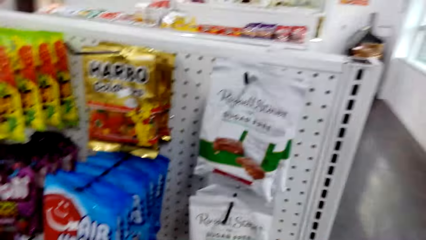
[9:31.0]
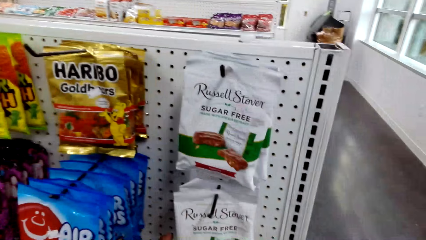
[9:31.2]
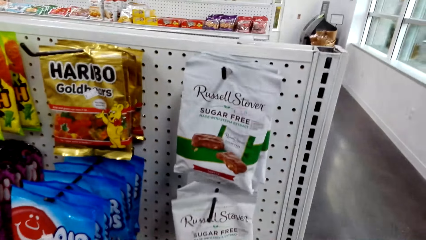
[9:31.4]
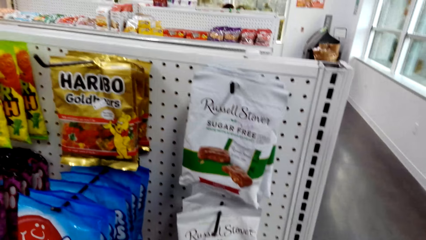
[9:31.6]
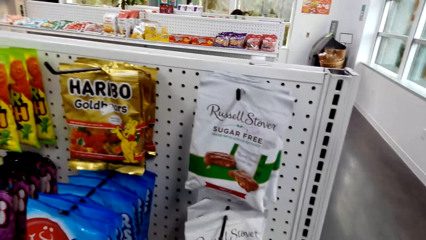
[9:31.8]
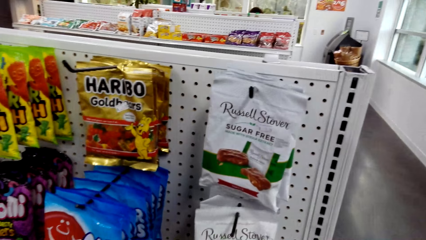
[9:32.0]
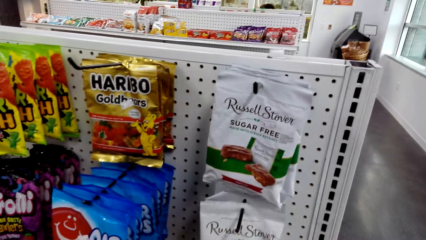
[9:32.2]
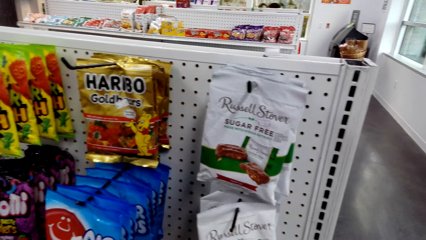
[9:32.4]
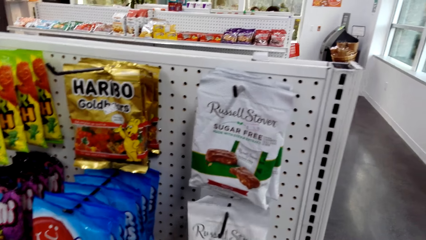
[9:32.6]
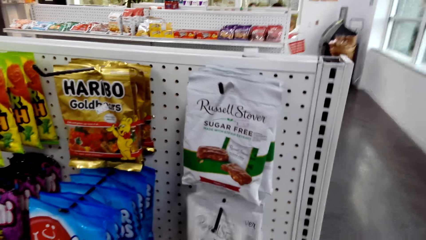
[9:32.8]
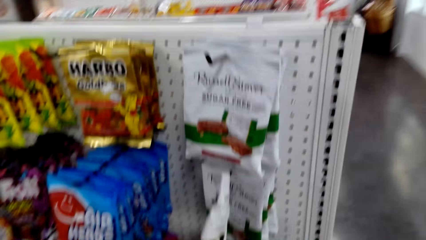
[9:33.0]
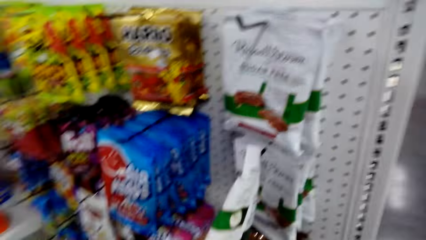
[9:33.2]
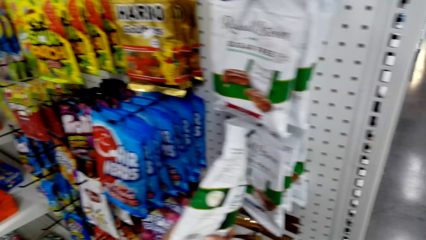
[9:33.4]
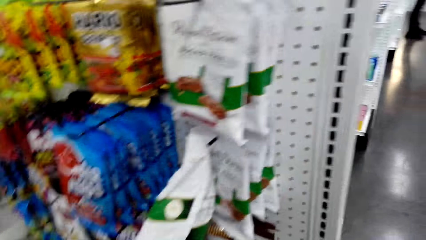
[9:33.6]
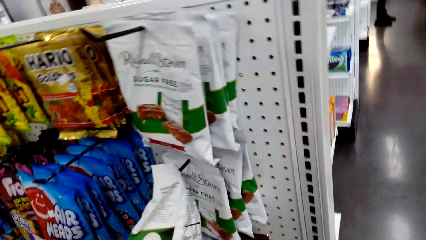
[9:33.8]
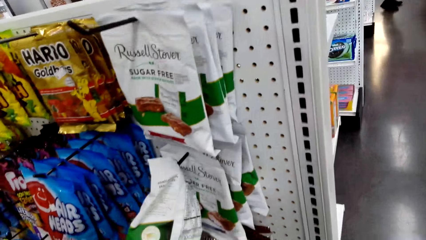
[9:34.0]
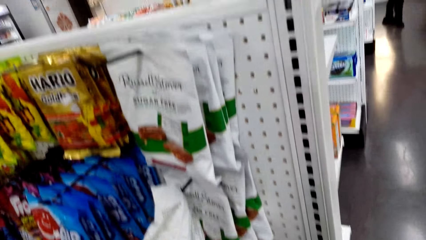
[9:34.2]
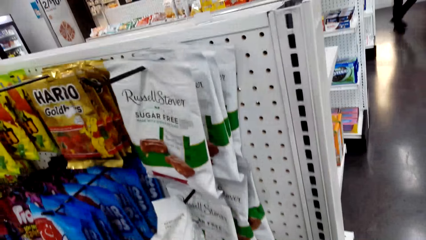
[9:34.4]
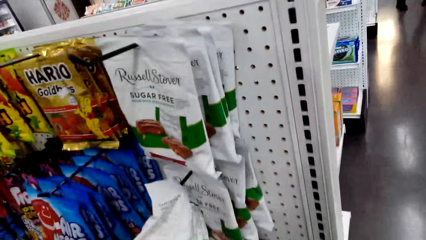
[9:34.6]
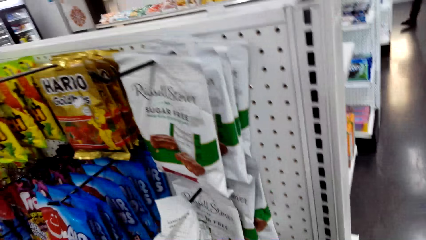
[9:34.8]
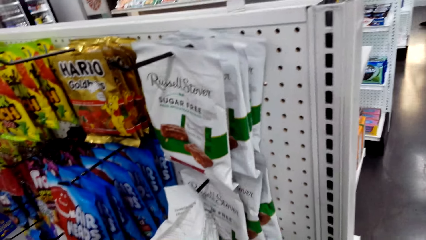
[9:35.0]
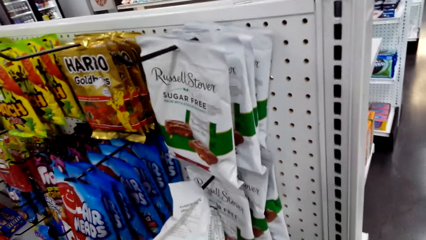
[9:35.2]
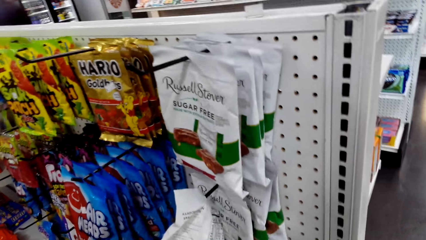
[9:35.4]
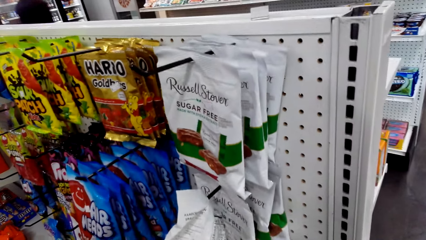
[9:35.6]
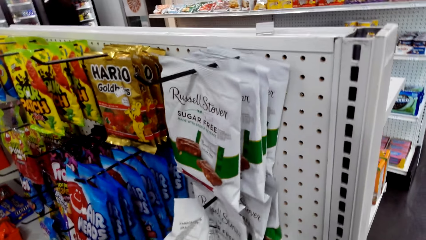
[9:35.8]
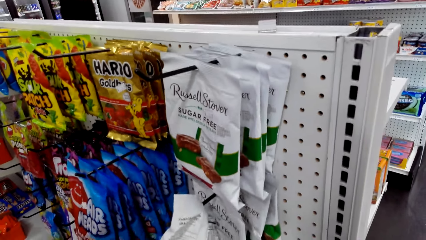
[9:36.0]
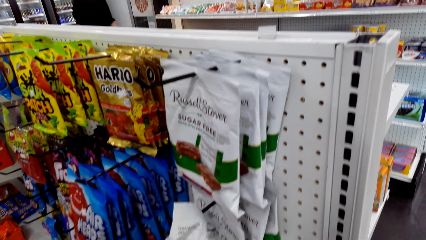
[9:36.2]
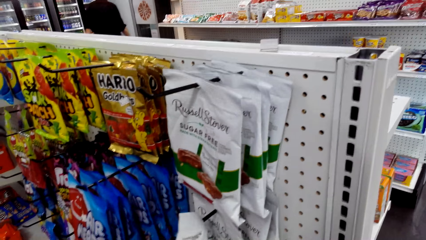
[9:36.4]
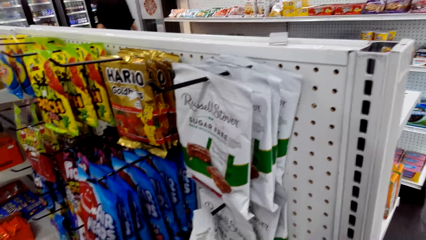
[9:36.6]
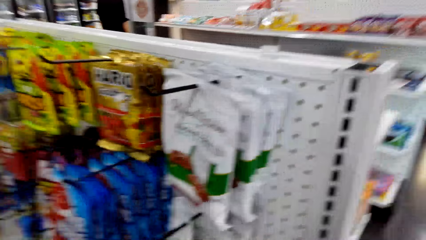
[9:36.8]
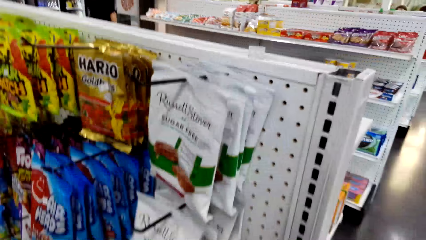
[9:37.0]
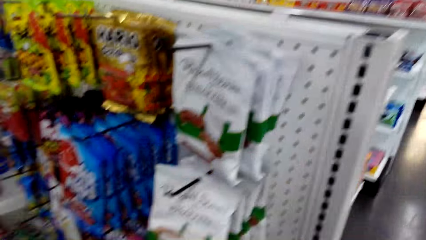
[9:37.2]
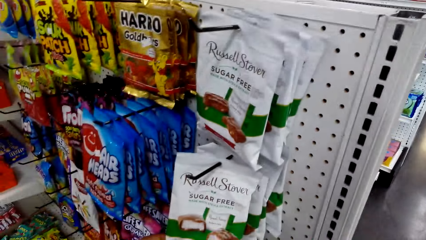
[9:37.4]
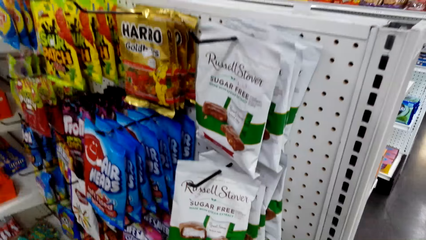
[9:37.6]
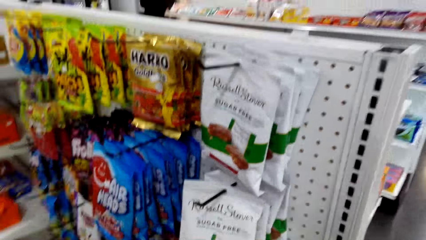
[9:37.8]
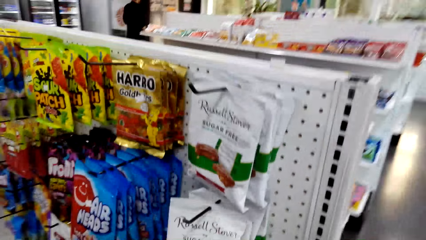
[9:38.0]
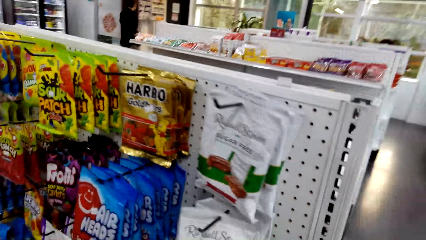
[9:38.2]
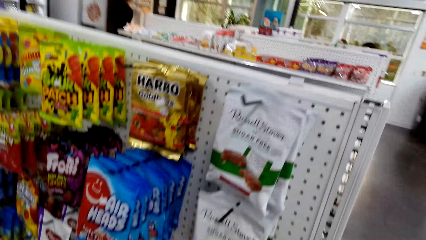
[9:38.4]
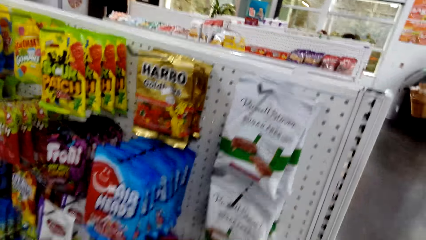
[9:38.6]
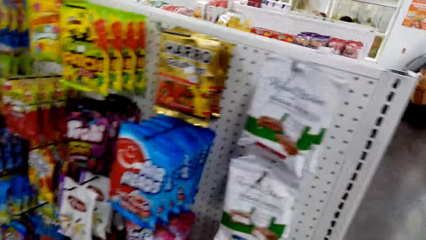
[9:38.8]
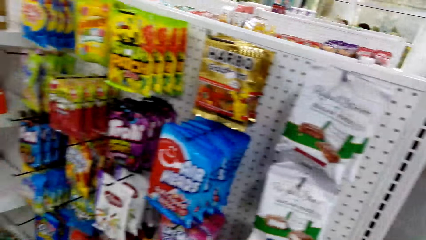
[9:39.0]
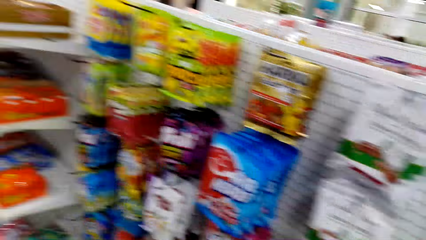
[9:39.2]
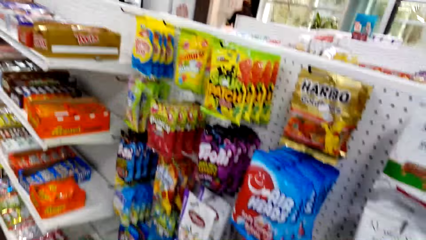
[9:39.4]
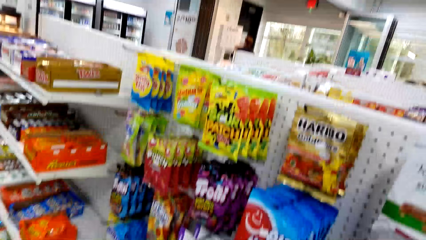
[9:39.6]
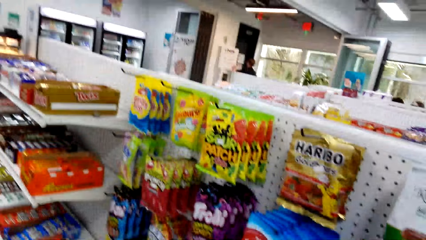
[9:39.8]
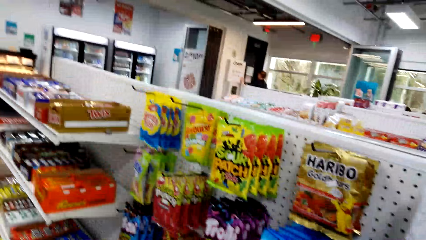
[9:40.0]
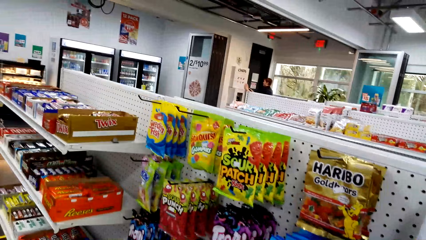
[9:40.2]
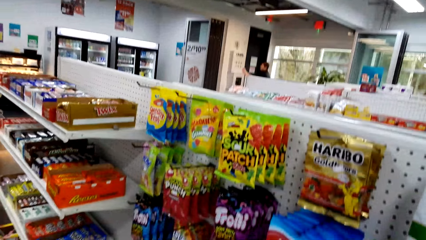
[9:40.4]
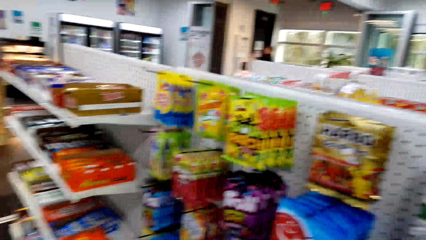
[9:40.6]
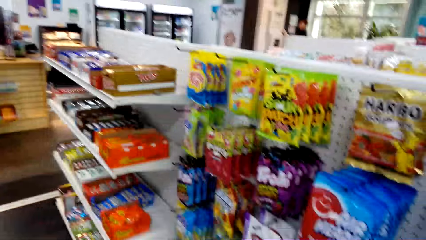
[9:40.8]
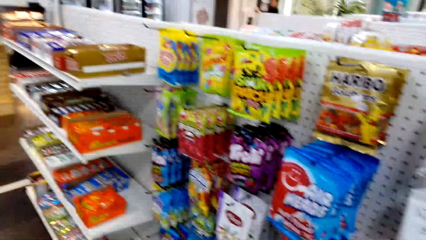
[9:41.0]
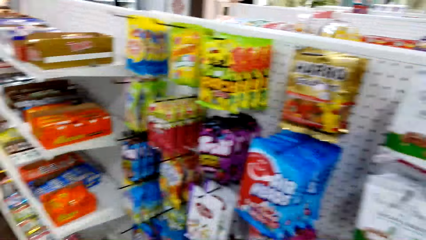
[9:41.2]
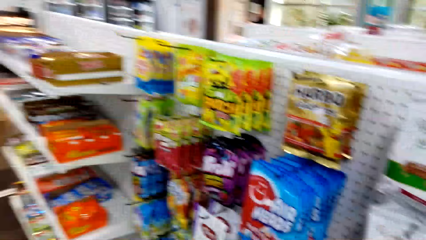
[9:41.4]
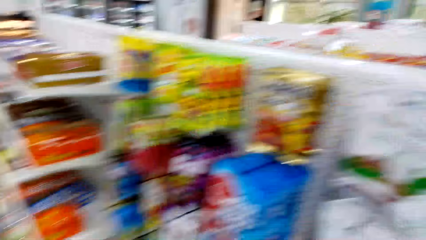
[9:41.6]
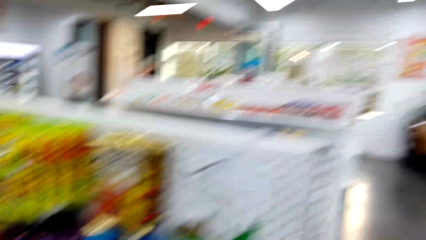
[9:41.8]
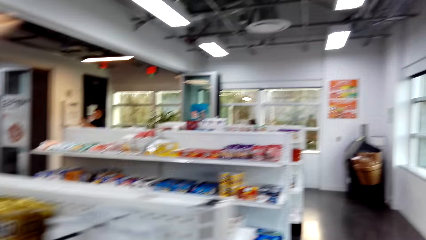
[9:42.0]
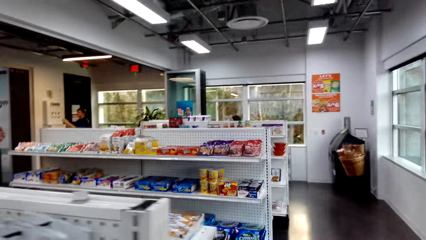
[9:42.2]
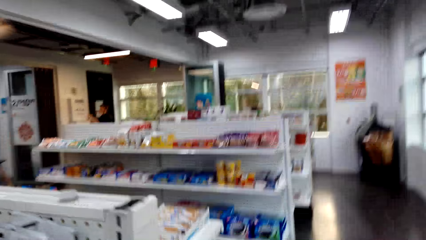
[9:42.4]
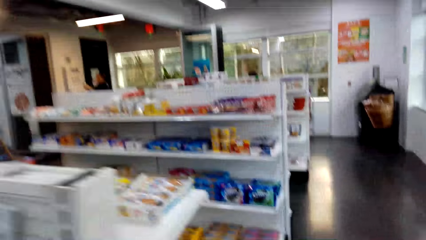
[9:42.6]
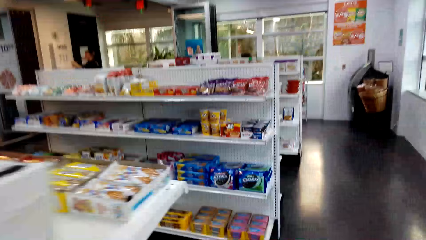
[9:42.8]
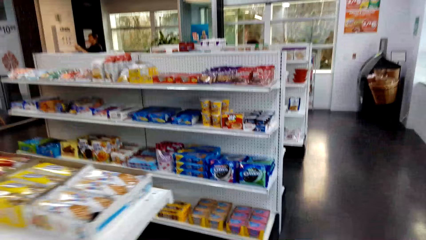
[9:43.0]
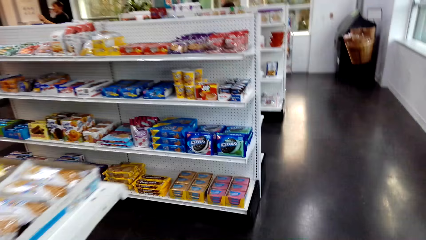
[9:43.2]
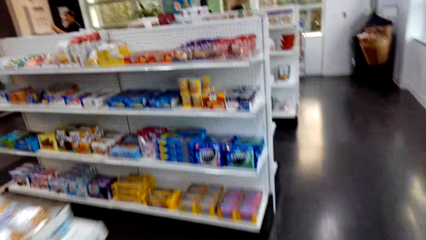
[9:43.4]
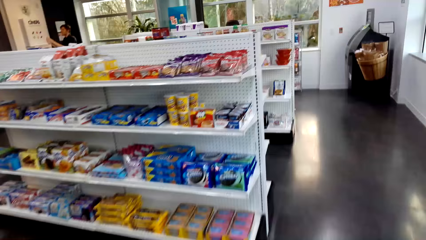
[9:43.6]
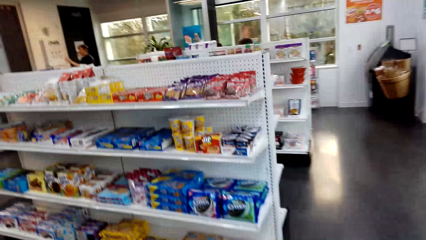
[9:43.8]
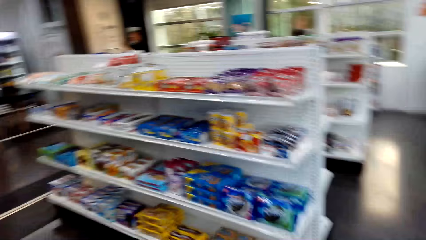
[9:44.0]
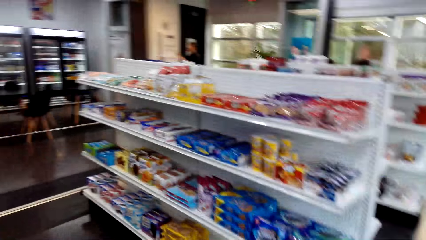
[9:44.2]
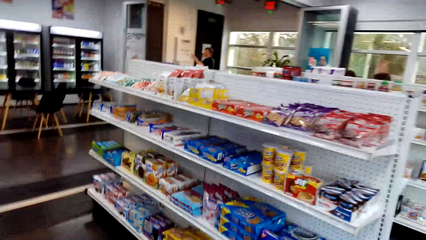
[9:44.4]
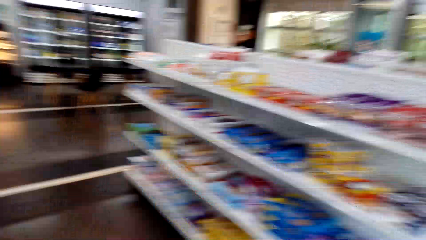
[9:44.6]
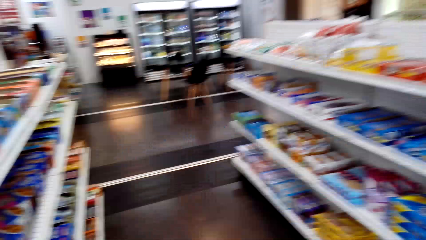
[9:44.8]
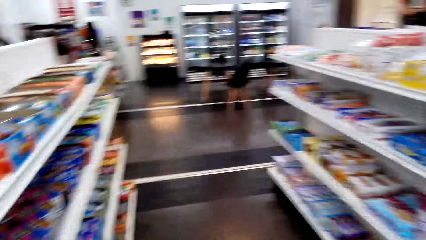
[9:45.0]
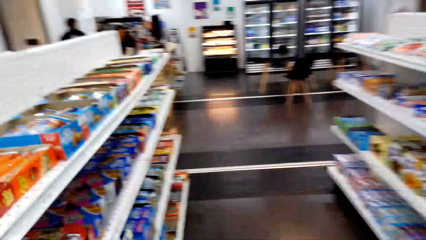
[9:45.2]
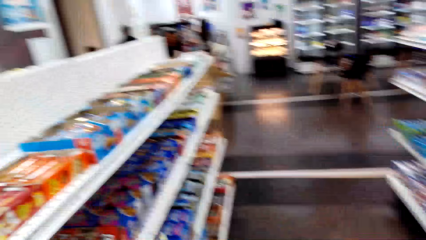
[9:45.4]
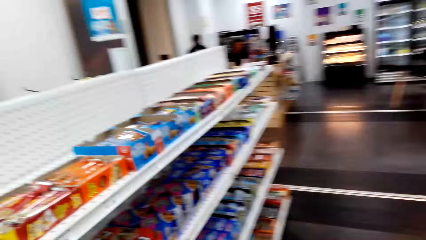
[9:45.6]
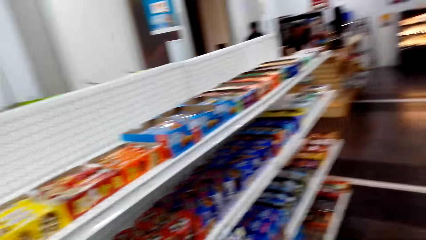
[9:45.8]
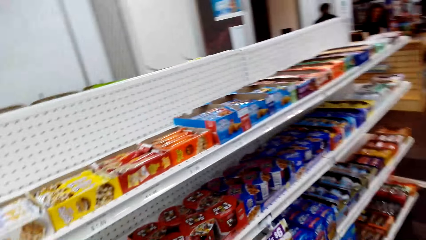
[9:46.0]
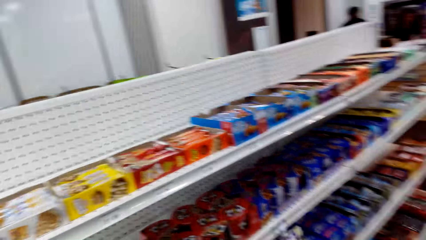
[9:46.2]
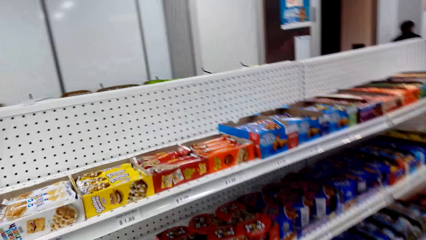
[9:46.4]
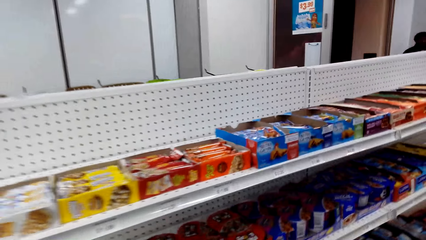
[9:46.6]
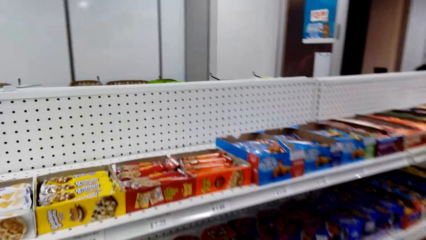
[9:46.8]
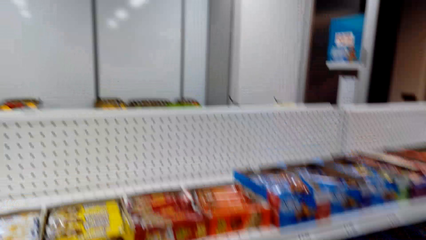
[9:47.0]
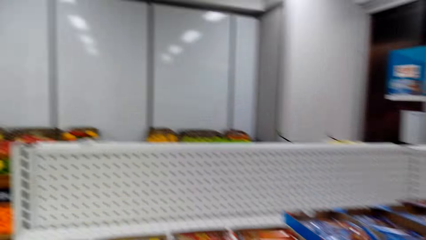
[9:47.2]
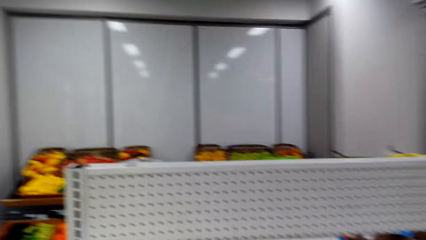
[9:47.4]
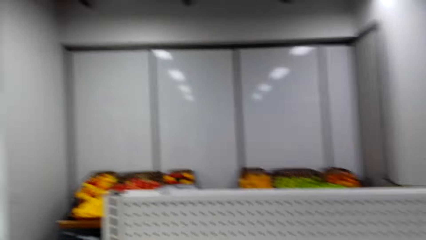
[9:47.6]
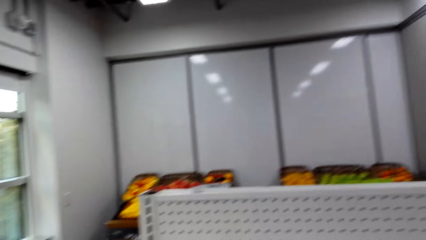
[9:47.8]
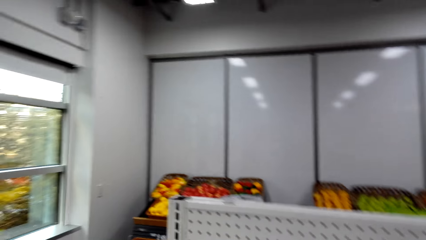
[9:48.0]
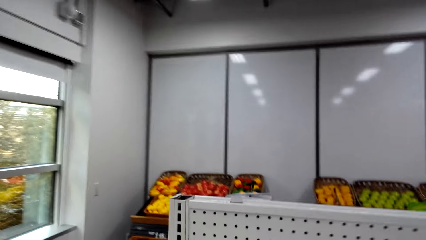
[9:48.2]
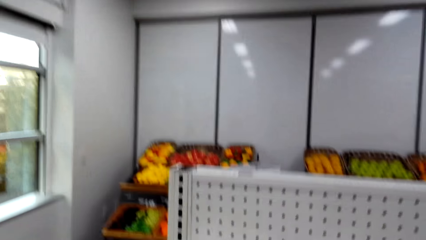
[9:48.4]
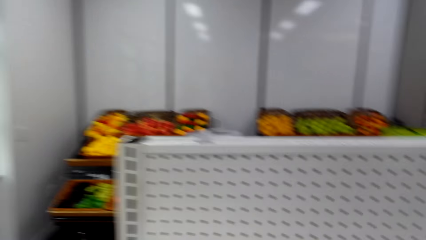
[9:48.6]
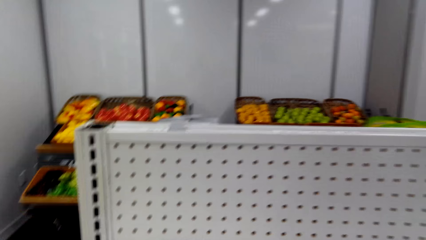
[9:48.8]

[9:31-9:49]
The camera wearer touches a sachet of something. They hold Russell Steven sugar free. They stare at the Russell Steven sugar free. They talk. They walk around. They look around. They walk in the supermarket. They turn around. They look around.
